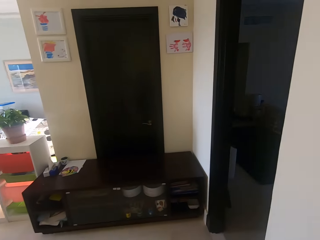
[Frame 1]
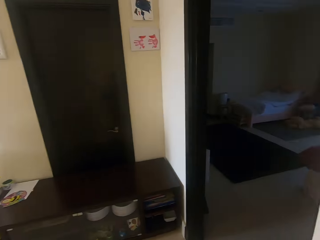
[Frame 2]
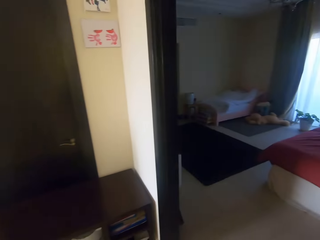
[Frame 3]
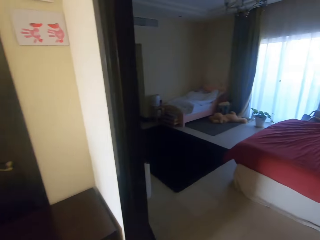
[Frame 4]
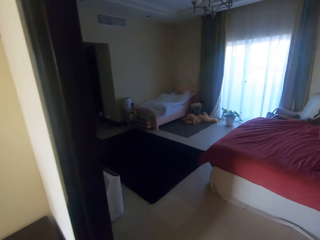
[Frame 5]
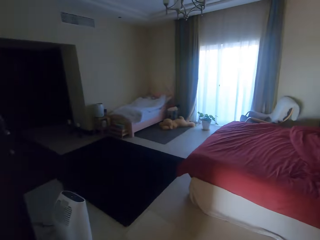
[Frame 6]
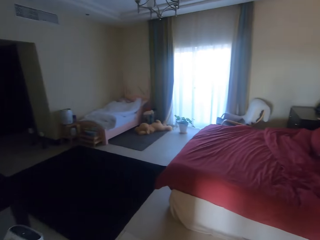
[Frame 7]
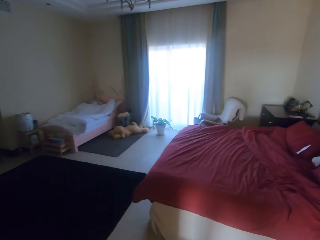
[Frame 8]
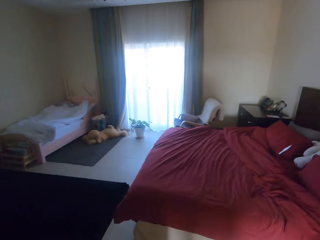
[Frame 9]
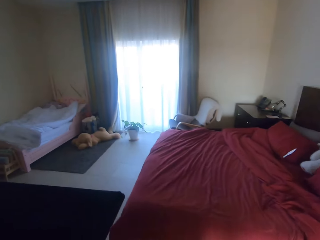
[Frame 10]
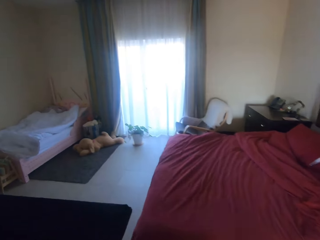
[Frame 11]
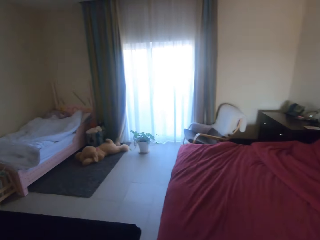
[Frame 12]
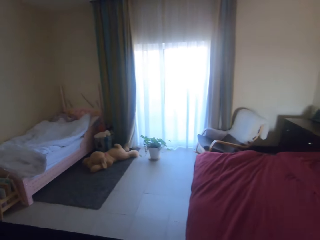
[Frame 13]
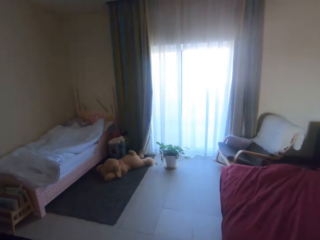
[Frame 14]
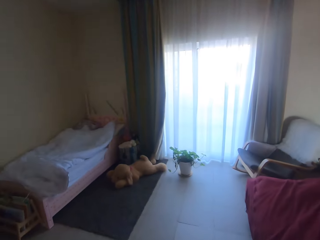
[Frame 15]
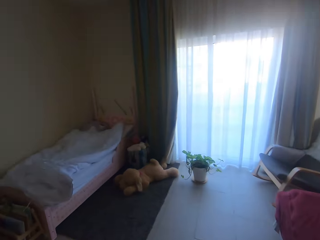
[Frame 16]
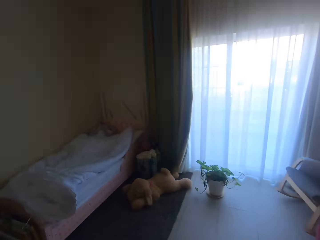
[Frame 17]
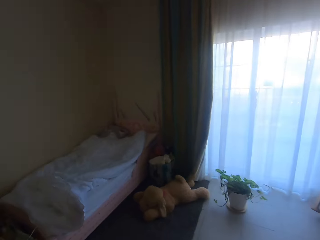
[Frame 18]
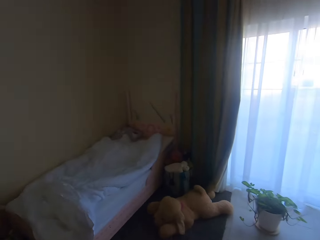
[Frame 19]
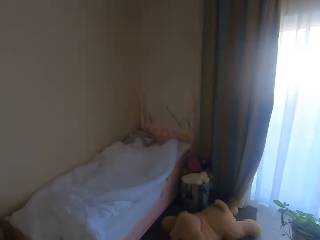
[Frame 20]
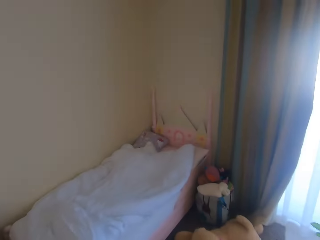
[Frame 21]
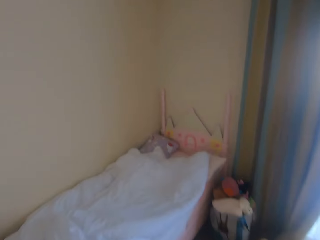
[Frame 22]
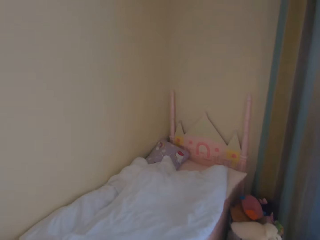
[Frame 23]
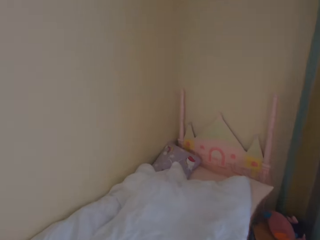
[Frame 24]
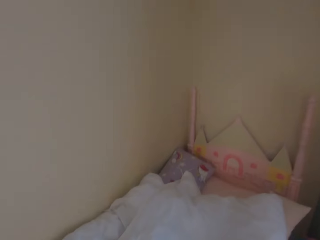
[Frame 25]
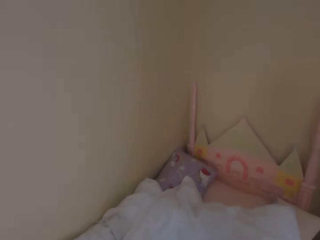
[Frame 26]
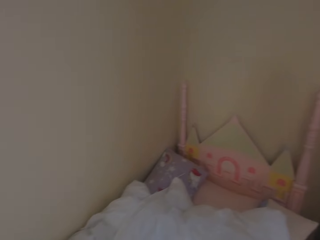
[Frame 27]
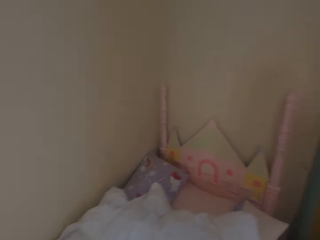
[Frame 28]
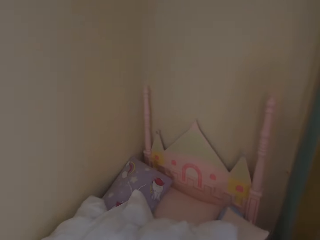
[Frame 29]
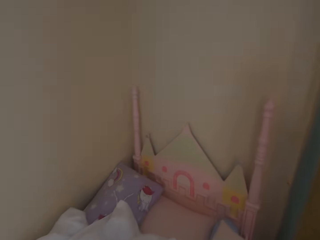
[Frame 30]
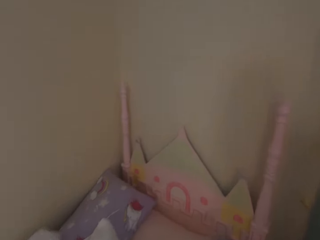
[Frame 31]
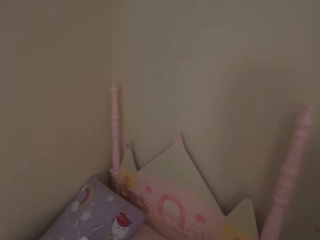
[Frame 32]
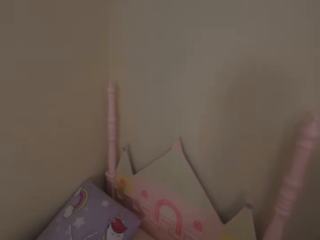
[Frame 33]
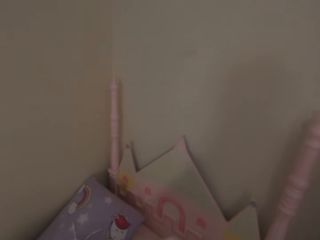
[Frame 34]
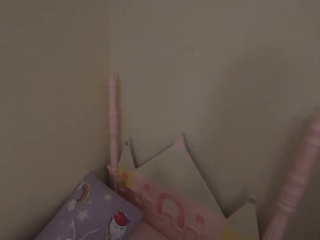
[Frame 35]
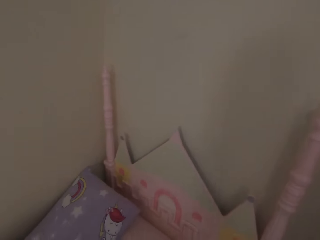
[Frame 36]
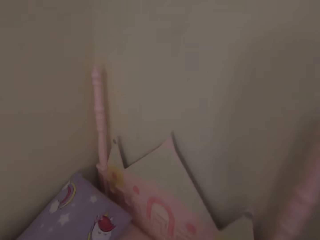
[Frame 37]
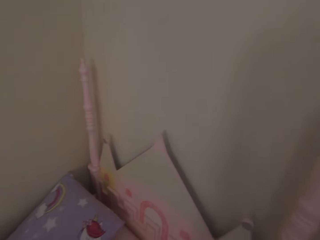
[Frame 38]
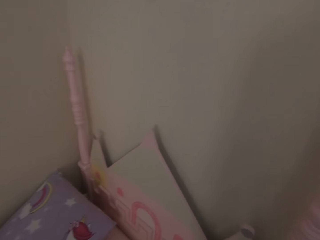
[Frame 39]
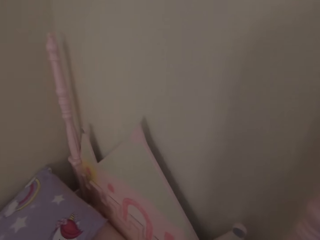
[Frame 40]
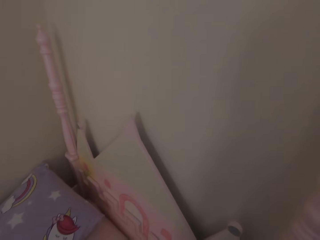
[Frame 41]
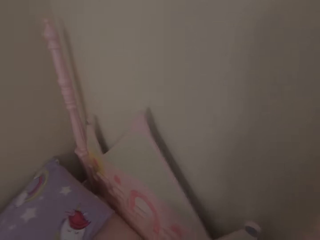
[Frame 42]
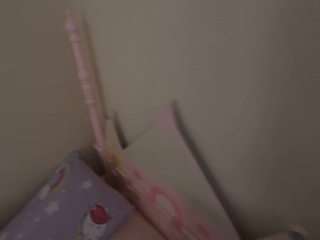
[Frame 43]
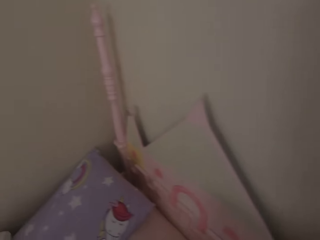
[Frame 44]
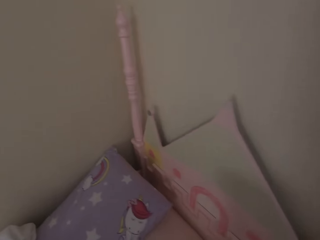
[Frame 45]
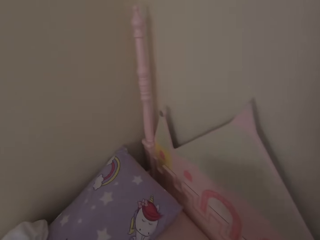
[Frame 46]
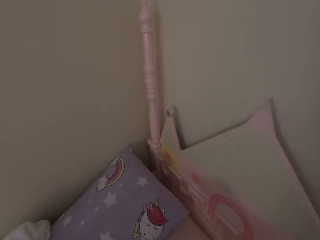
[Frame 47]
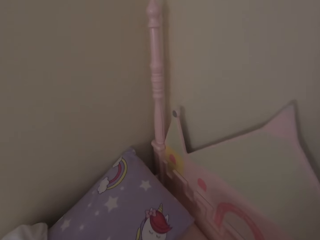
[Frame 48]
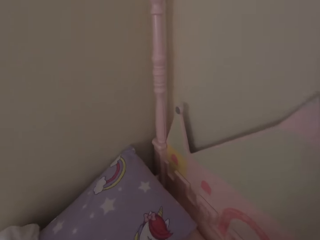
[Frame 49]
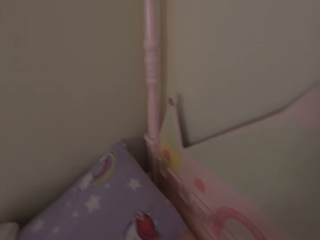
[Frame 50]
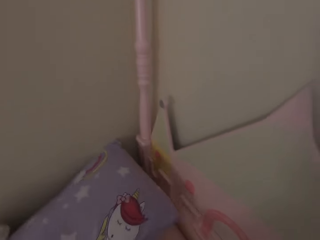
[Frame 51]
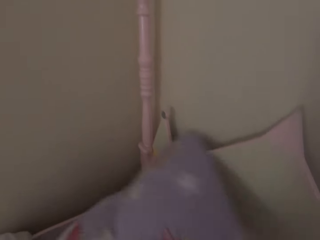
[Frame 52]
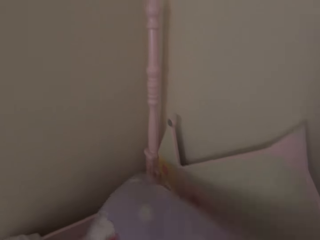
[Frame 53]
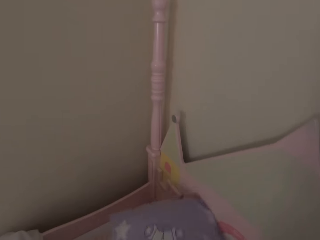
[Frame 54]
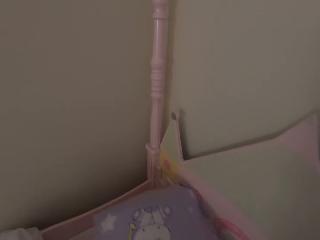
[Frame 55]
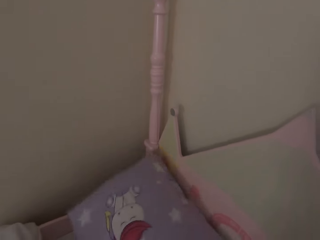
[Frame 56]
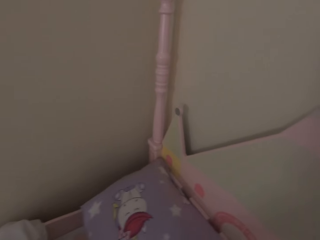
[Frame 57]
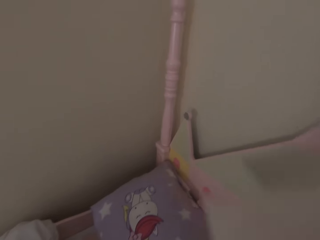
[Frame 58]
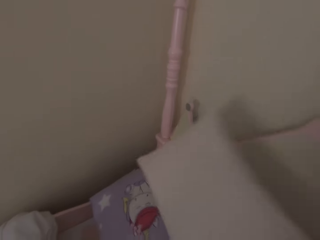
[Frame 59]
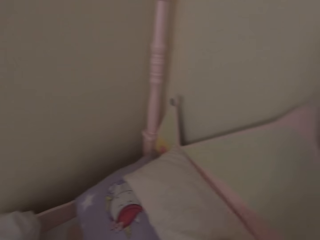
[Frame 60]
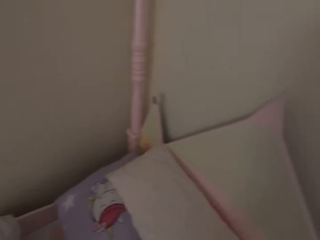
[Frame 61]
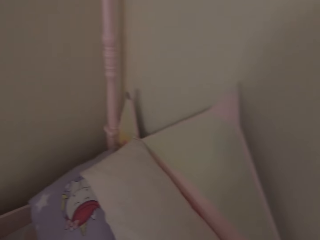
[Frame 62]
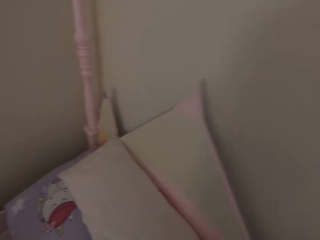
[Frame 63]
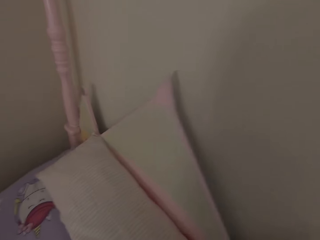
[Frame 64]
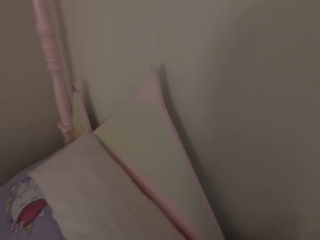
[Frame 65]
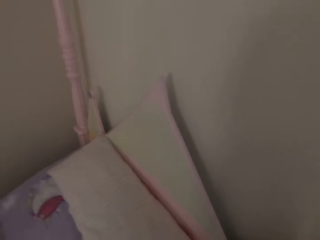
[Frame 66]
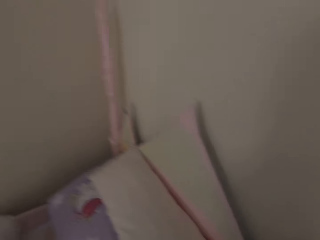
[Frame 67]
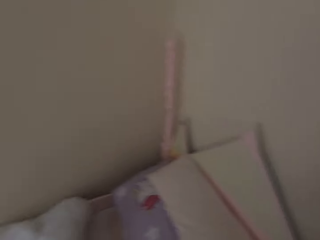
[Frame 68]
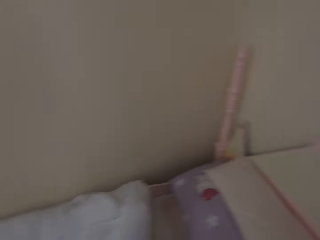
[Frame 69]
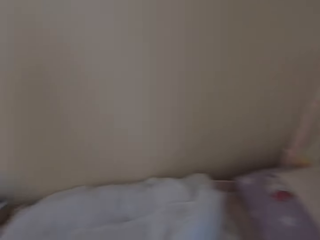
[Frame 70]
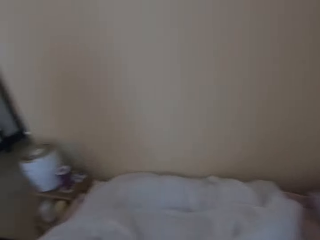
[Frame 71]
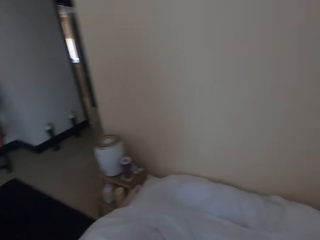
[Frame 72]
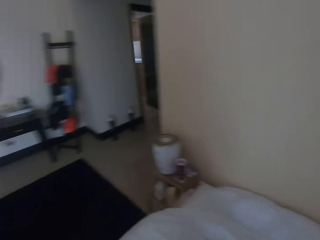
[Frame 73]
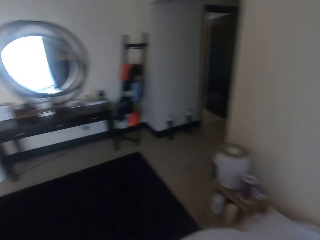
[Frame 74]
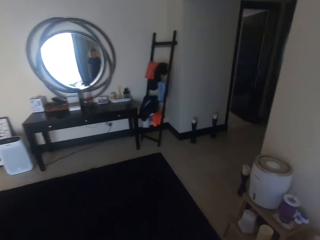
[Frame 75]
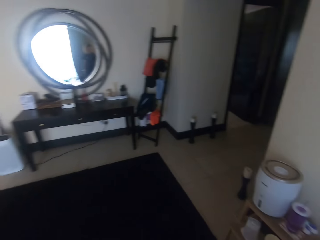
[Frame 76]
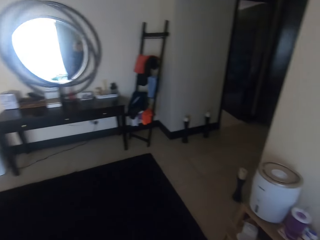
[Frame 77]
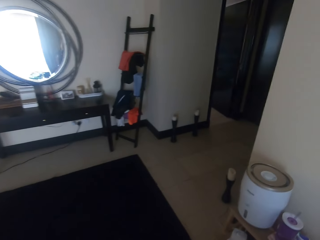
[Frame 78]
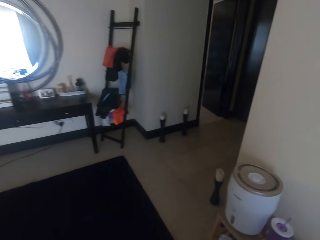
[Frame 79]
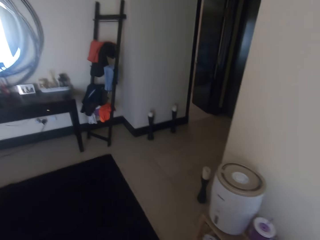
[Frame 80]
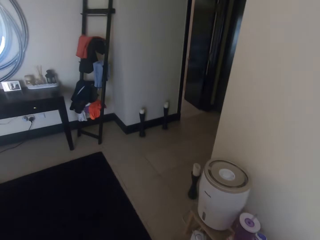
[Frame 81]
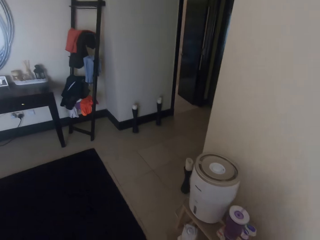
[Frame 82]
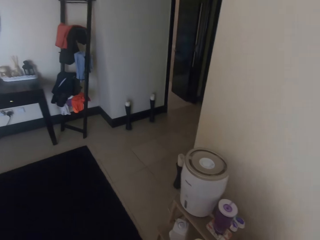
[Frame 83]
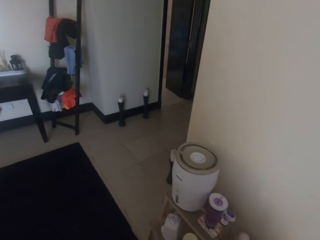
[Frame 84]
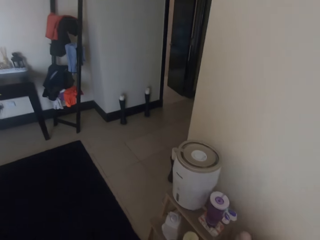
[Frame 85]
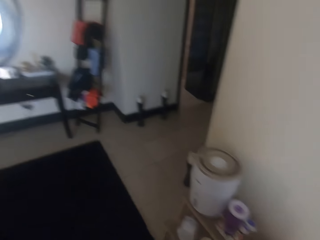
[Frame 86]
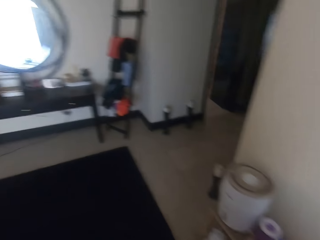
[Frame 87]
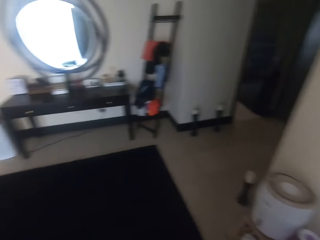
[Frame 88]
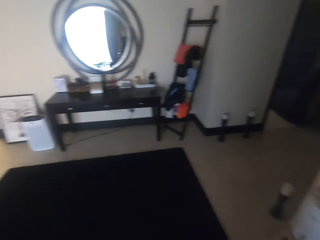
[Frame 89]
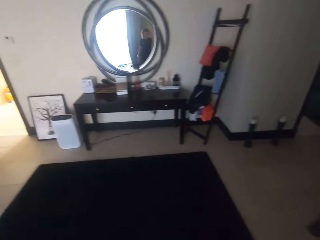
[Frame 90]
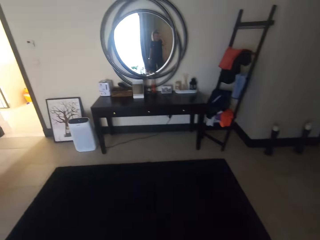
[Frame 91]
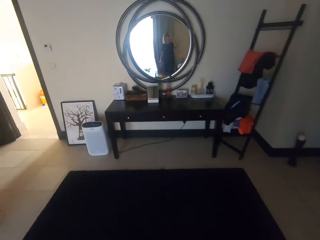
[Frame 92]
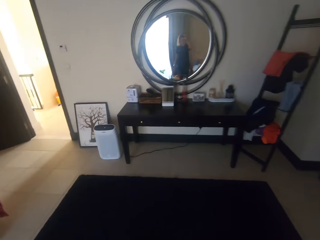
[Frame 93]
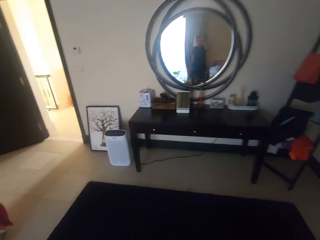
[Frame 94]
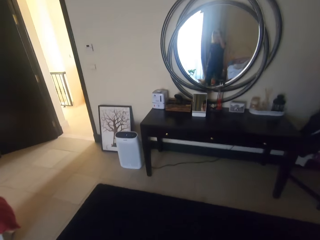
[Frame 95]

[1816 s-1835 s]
The camera wearer enters into a room. They make the bed, arrange the pillows, touch a pillow, and drop the pillow. They look around, walk, and touch a camera.
